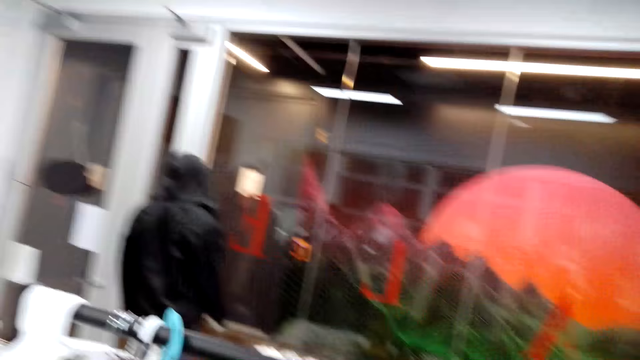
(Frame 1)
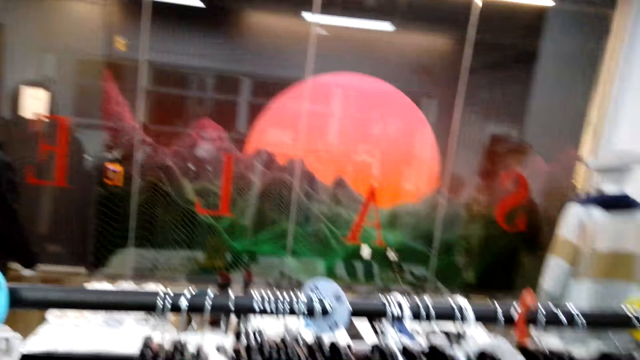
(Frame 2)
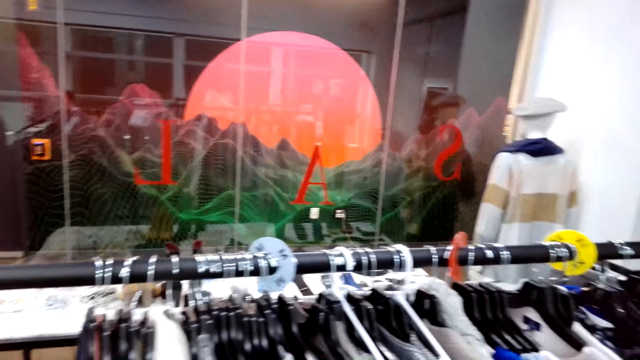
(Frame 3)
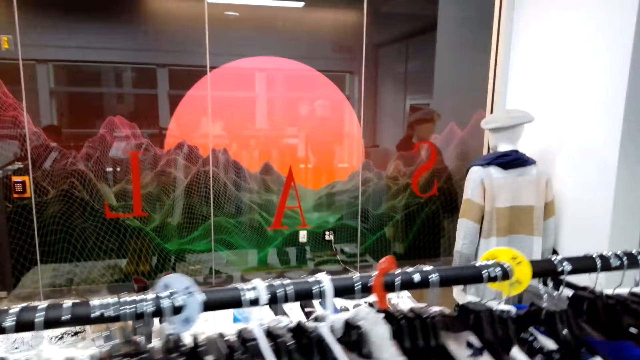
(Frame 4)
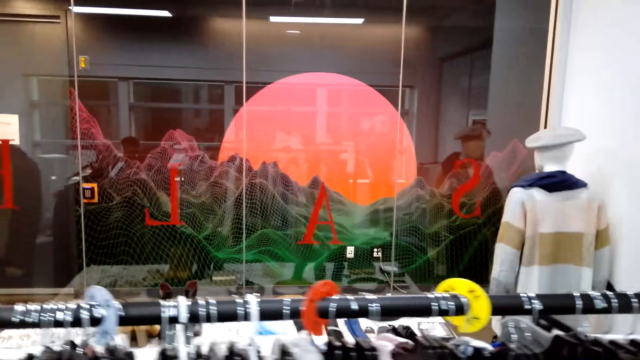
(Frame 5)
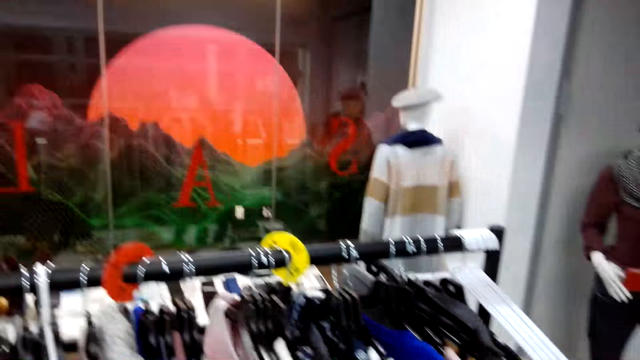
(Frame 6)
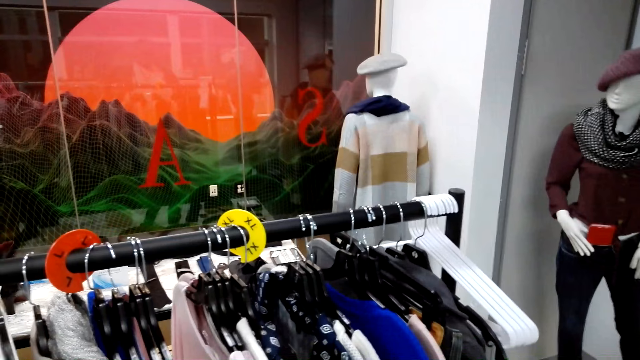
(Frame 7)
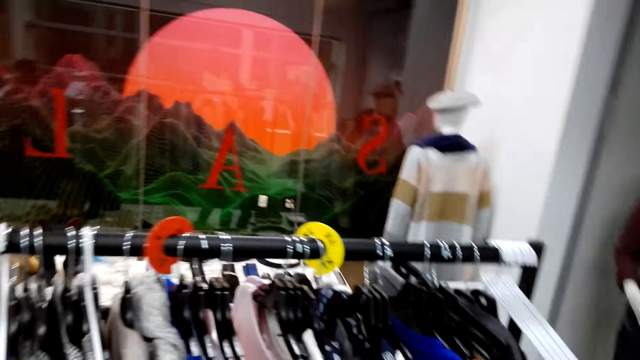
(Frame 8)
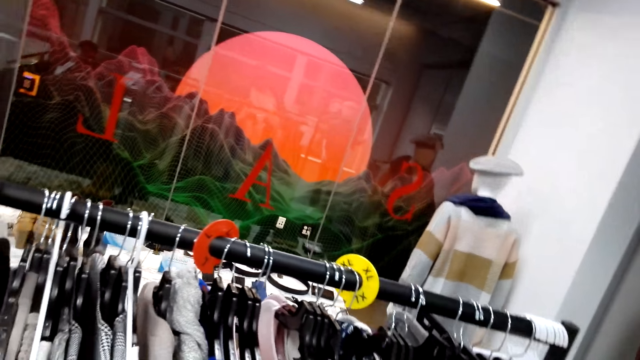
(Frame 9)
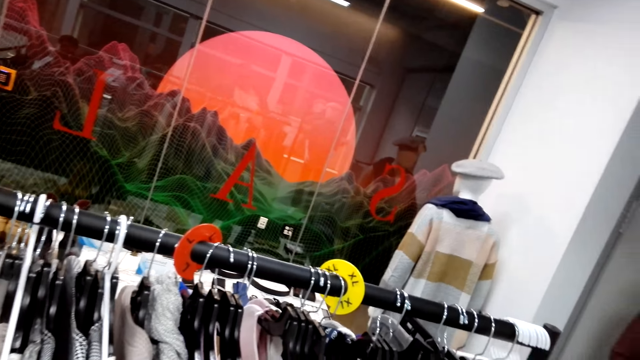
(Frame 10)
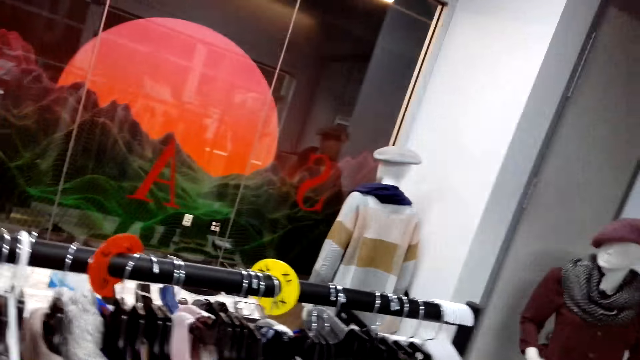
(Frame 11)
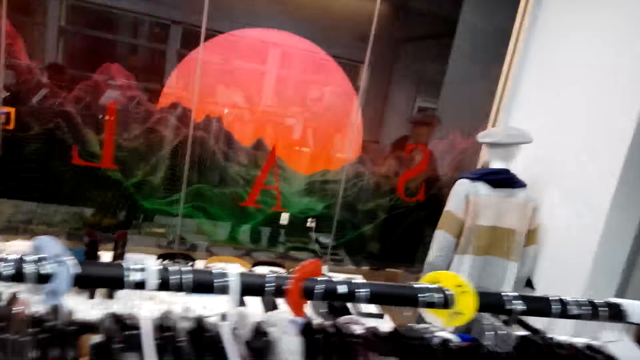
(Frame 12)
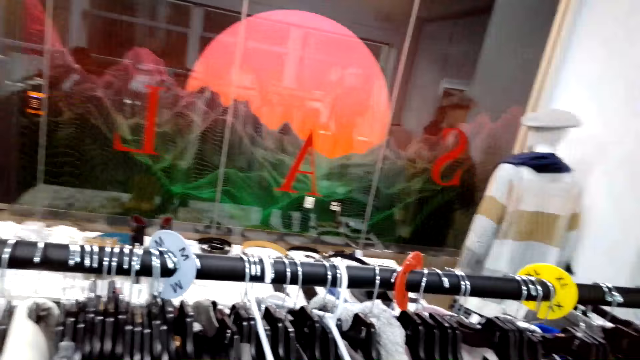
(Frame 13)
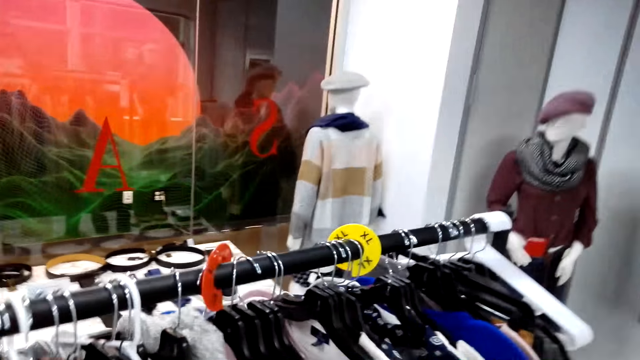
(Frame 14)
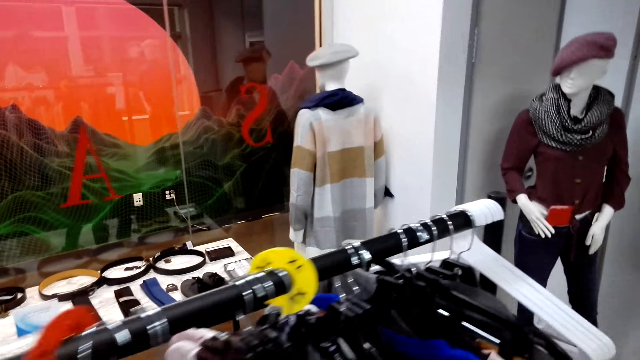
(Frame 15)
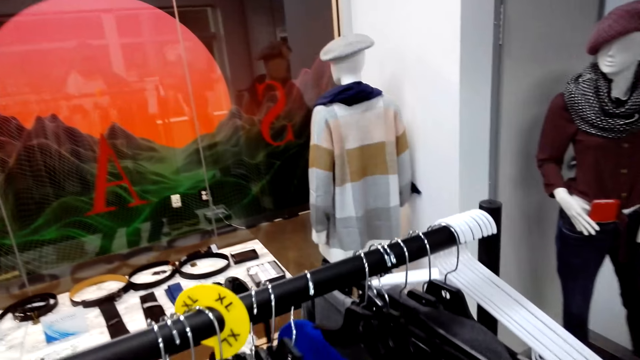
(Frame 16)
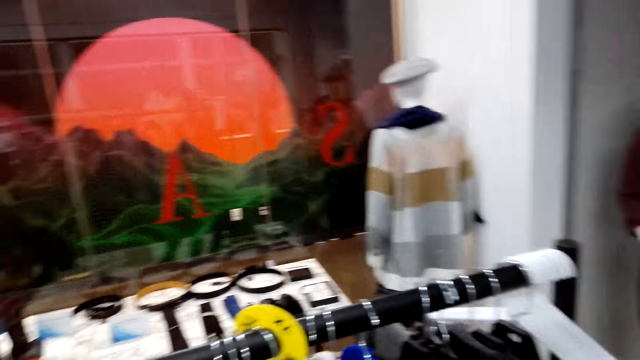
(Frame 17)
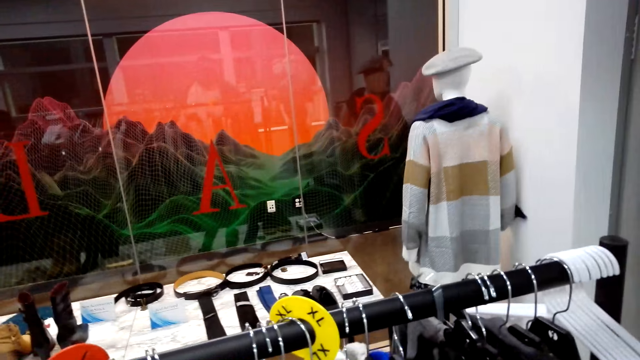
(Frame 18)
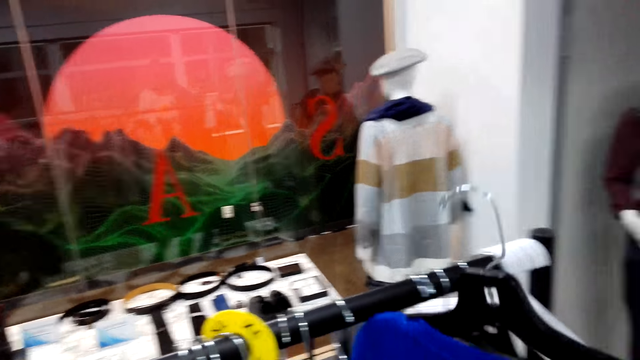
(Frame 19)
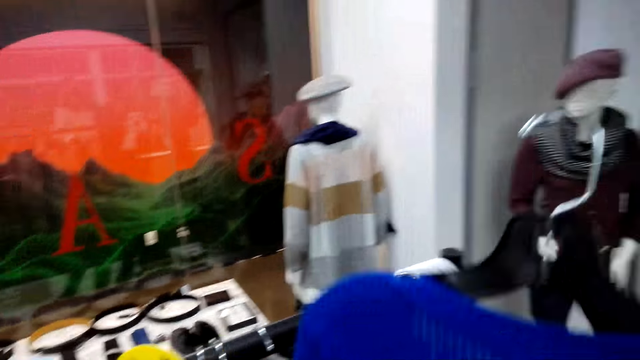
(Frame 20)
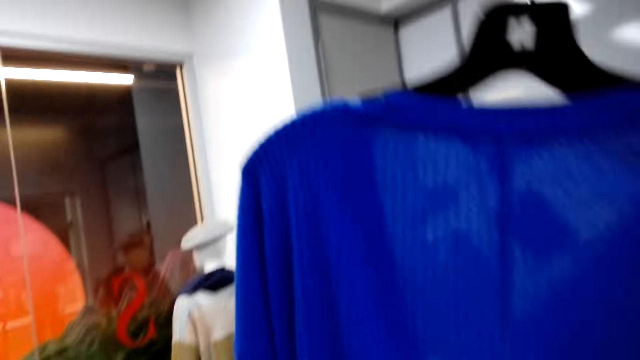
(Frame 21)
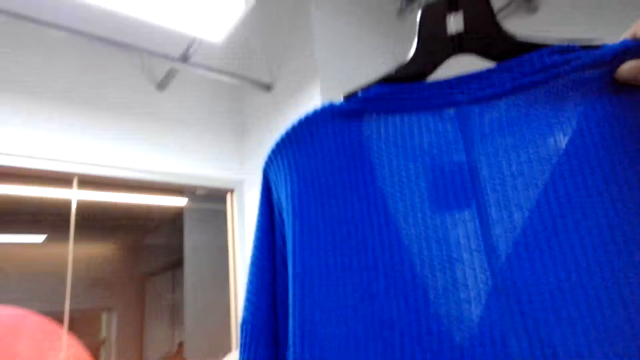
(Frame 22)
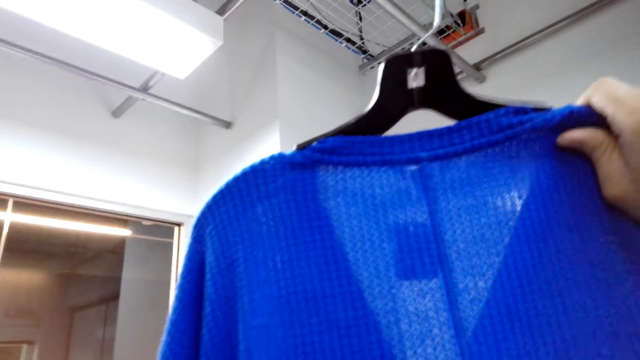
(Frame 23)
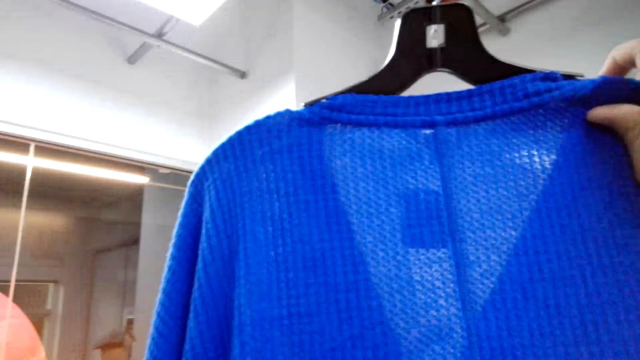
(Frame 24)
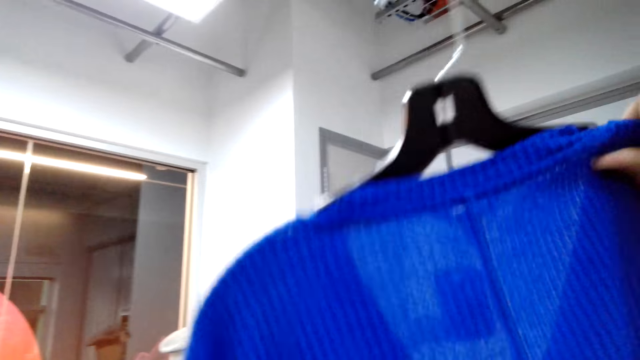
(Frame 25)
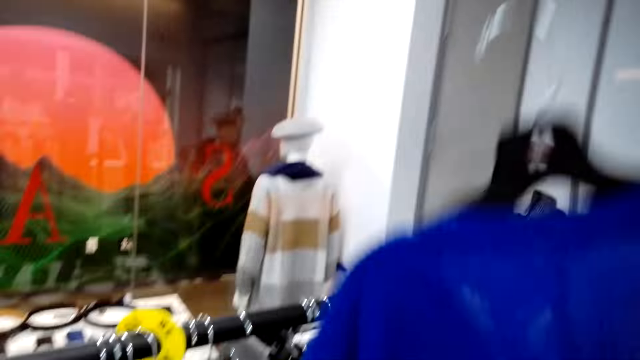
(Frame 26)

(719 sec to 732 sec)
The camera wearer talks to a man and looks around. The man talks to the camera wearer. The man talks to the camera wearer again. The camera wearer looks at the clothes. They converse with the man and unhang a sweater. They look at the sweater and converse with the man.

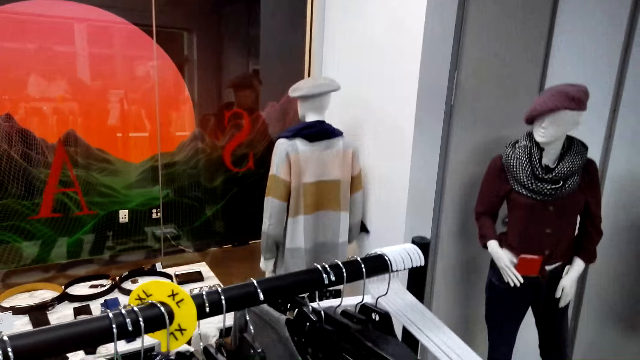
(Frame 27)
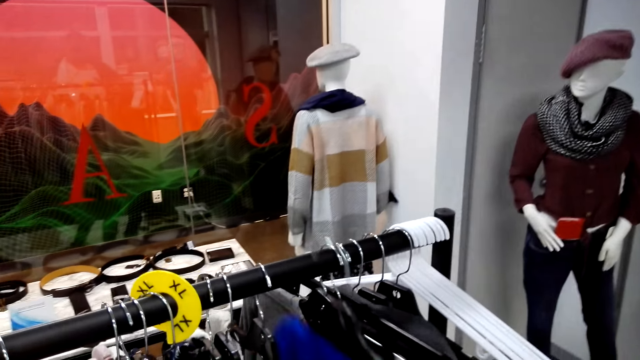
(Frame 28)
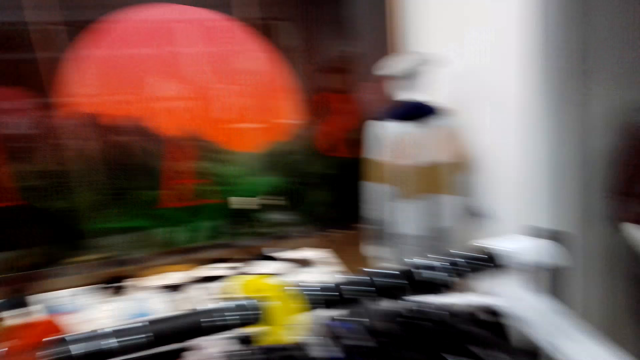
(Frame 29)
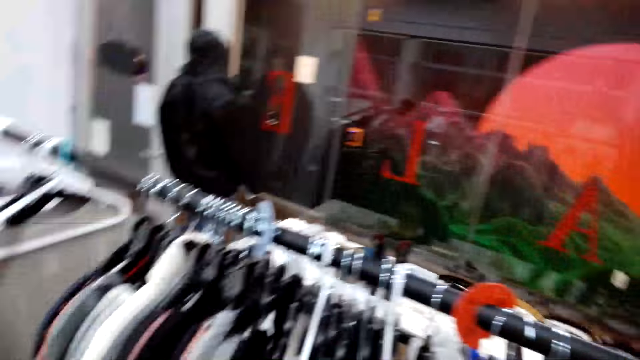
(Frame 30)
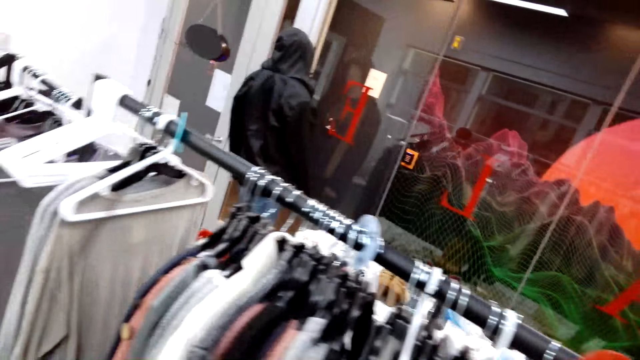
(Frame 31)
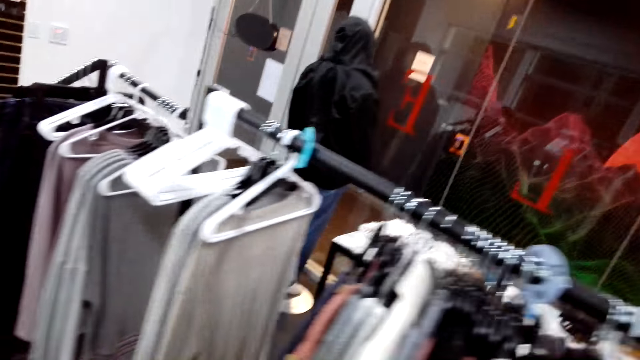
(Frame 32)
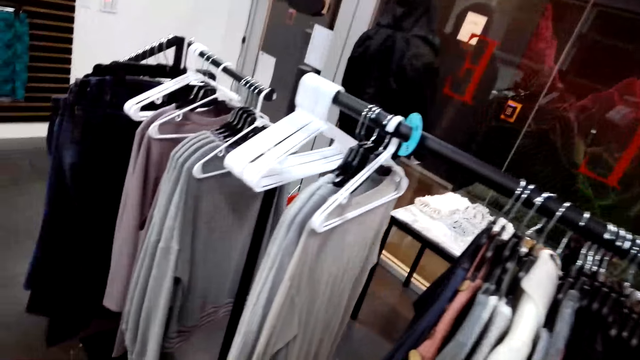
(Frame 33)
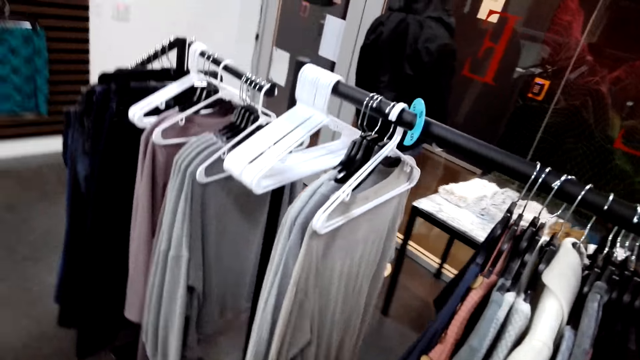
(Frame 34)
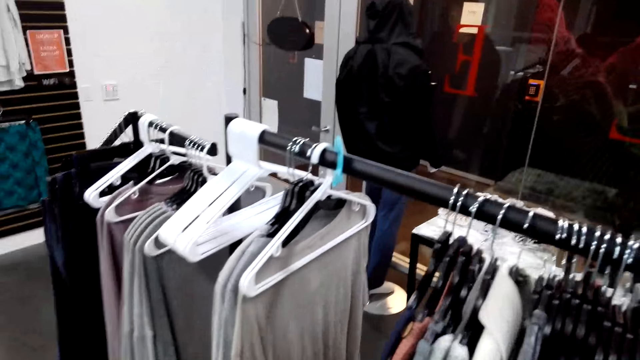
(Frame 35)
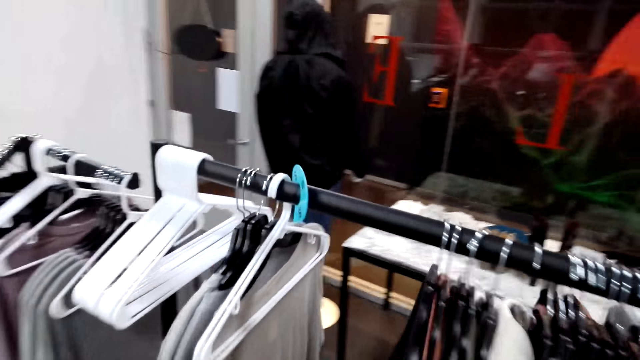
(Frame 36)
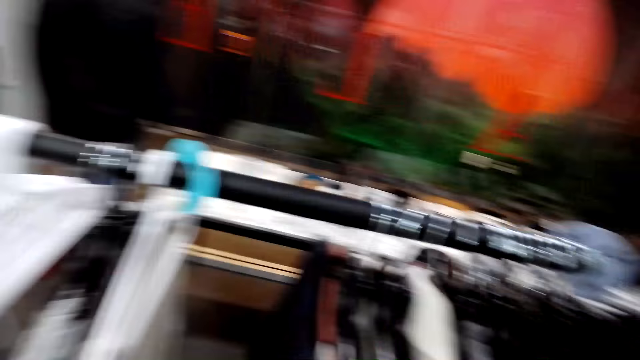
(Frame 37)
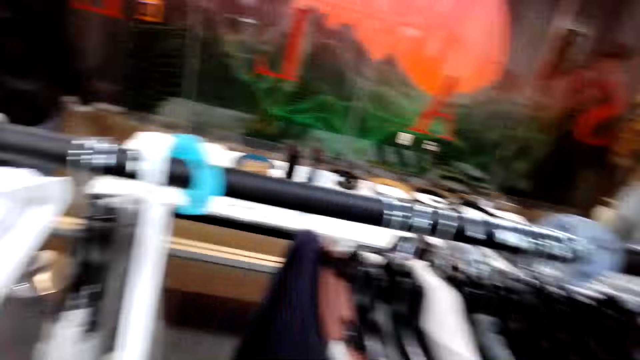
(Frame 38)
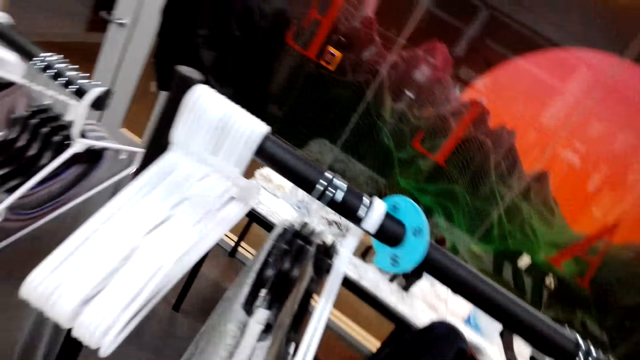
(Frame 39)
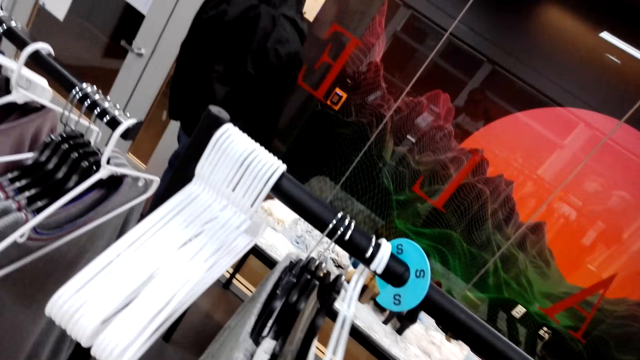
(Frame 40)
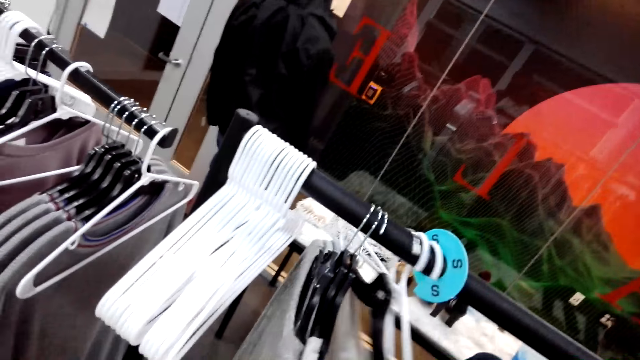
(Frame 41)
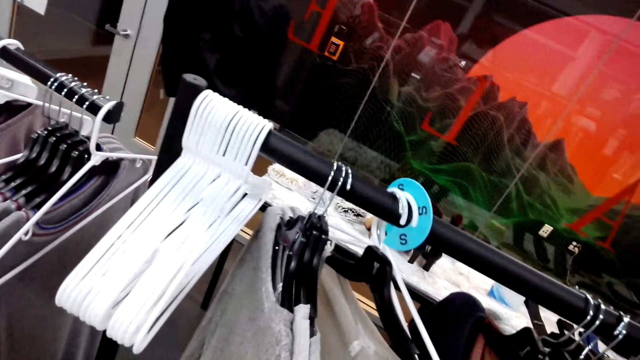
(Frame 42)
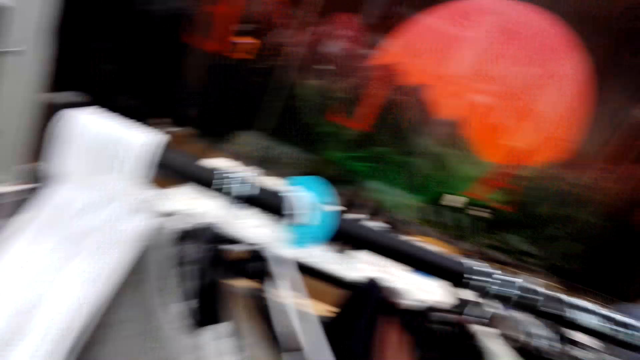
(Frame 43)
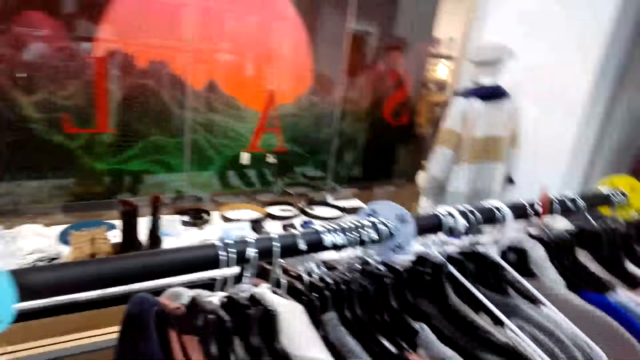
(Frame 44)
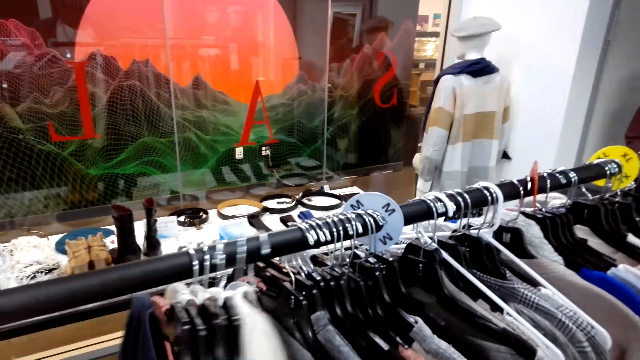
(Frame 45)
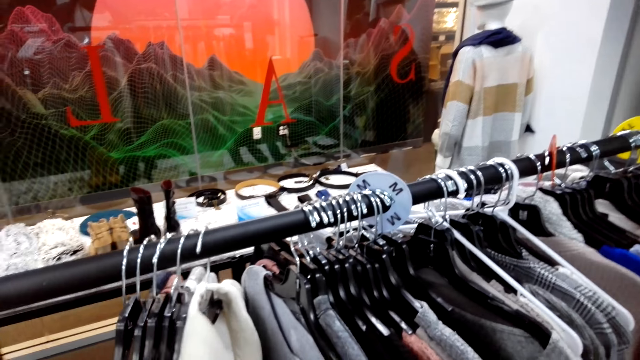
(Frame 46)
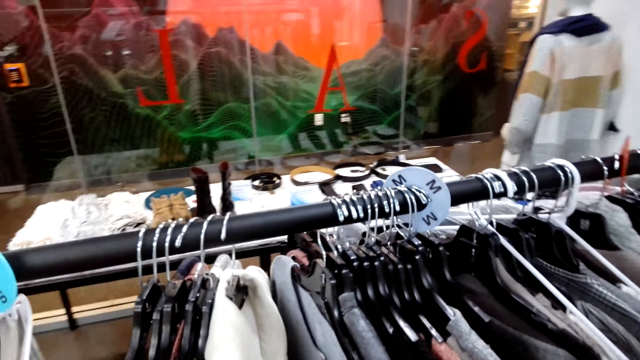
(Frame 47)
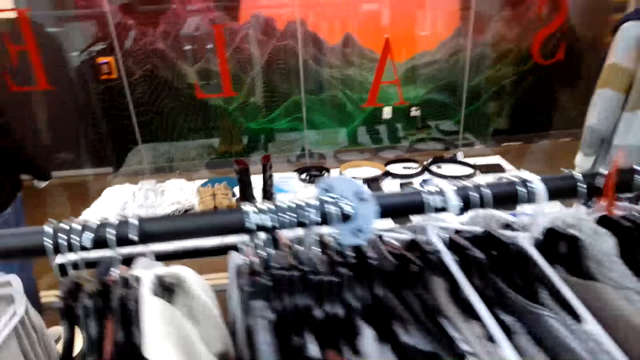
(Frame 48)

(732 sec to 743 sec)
The camera wearer hangs a sweater back on the hanger stand. They walk and look around. They gaze at clothes on the hanger stand. They converse with a man and gaze at the clothes on the hanger stand. They go over the clothes on the hanger stand and converse with the man. They touch the clothes on the hanger.
